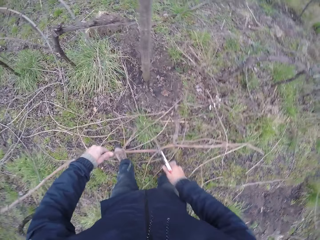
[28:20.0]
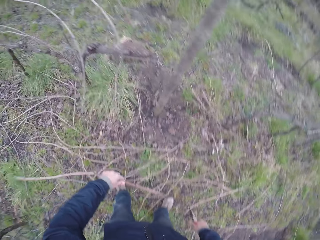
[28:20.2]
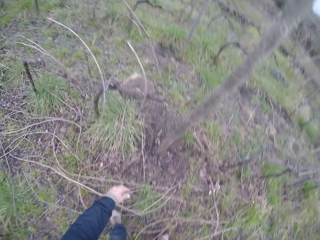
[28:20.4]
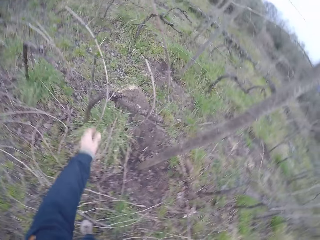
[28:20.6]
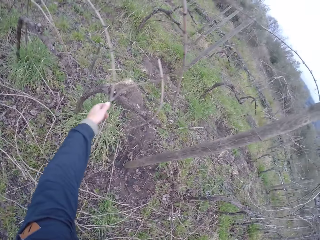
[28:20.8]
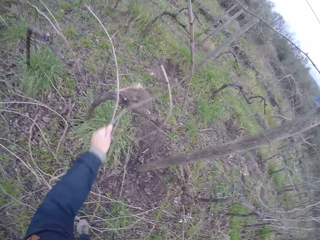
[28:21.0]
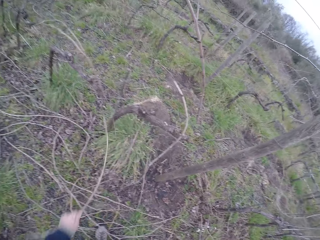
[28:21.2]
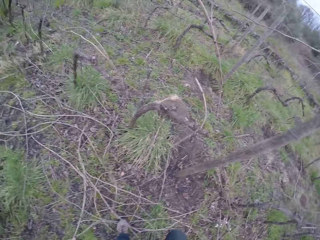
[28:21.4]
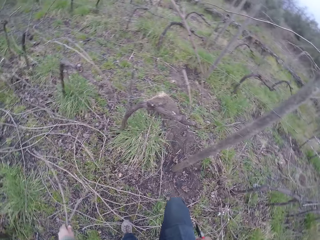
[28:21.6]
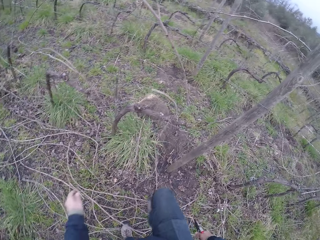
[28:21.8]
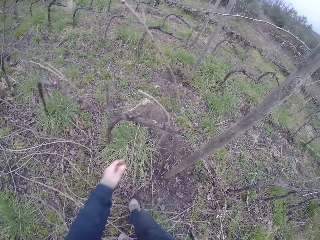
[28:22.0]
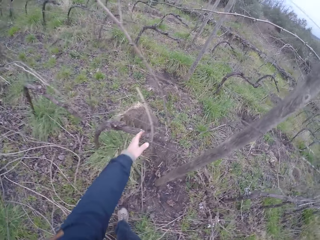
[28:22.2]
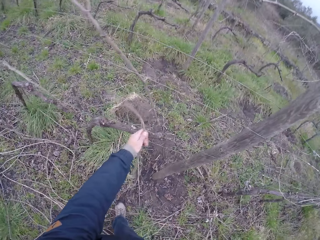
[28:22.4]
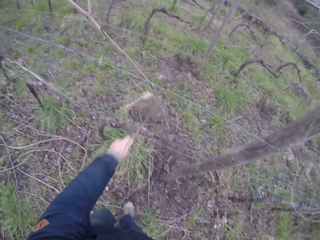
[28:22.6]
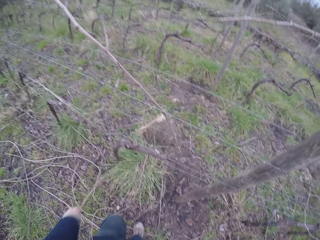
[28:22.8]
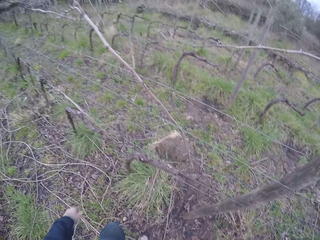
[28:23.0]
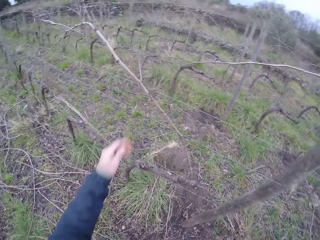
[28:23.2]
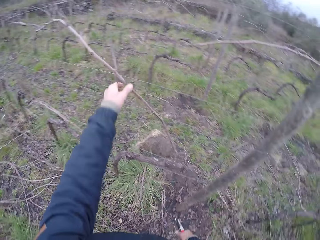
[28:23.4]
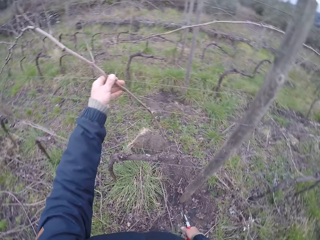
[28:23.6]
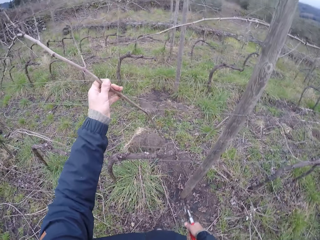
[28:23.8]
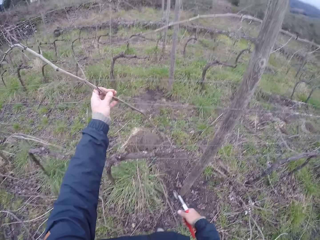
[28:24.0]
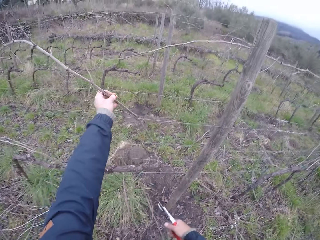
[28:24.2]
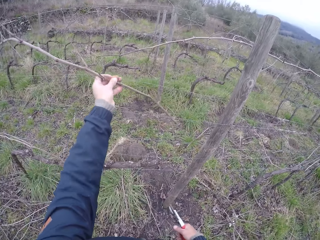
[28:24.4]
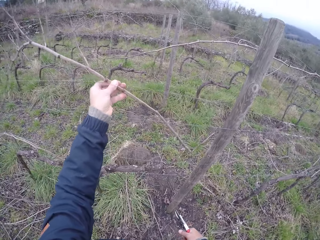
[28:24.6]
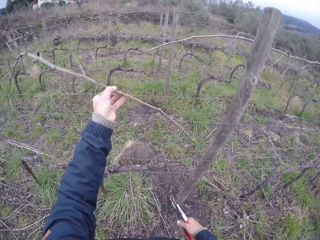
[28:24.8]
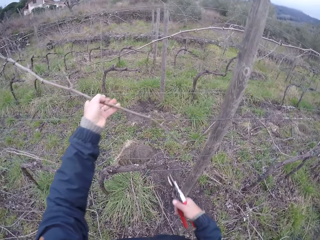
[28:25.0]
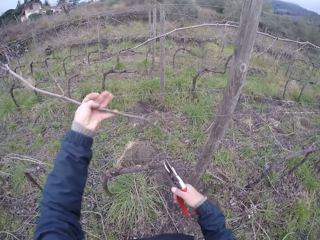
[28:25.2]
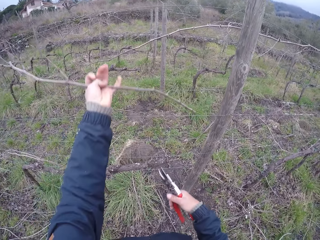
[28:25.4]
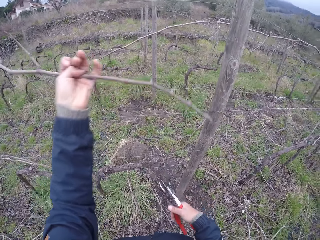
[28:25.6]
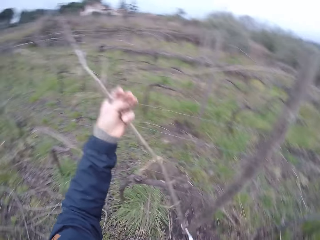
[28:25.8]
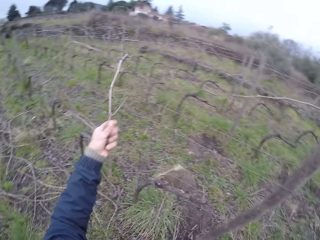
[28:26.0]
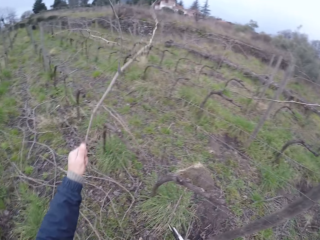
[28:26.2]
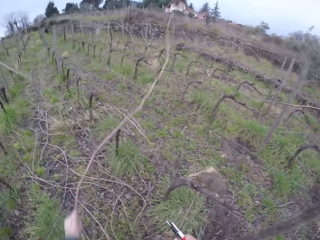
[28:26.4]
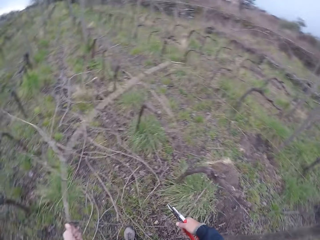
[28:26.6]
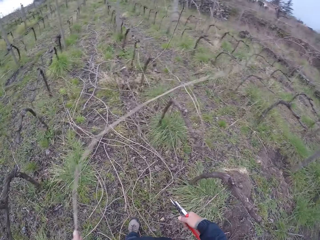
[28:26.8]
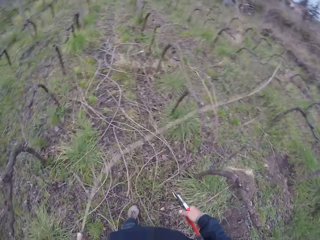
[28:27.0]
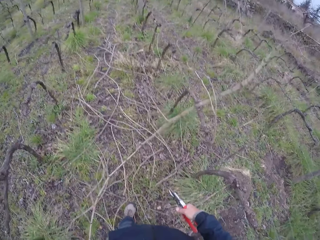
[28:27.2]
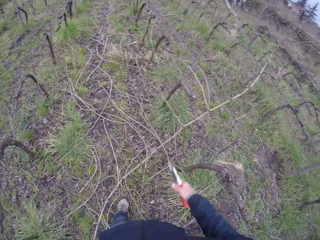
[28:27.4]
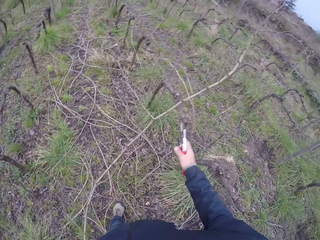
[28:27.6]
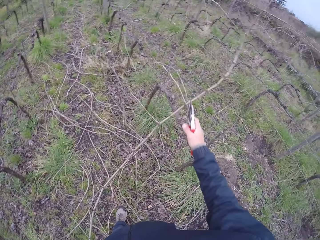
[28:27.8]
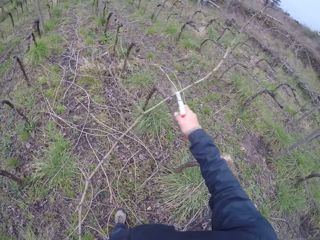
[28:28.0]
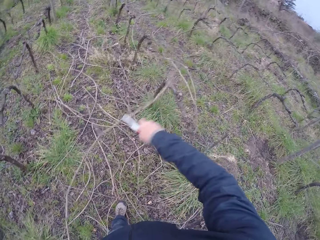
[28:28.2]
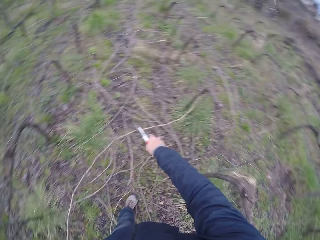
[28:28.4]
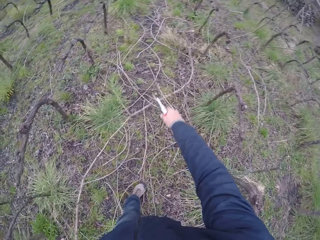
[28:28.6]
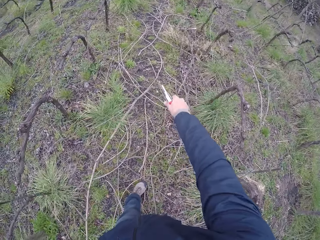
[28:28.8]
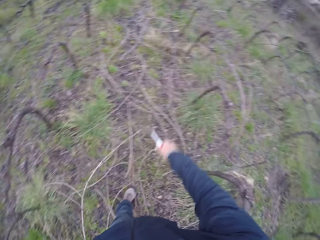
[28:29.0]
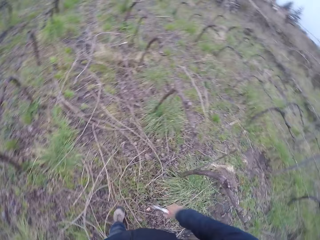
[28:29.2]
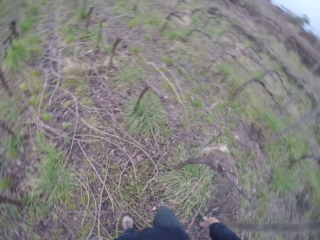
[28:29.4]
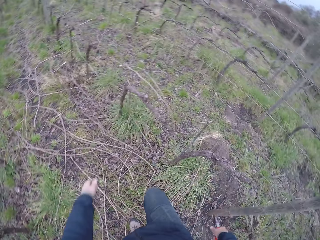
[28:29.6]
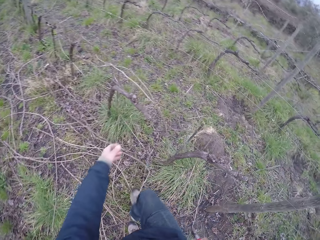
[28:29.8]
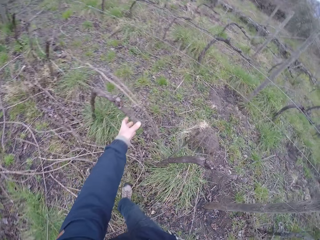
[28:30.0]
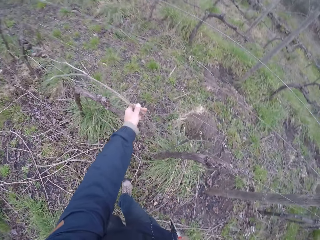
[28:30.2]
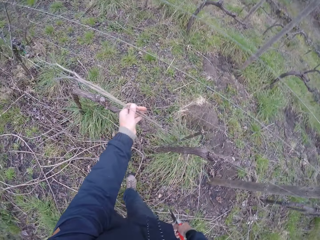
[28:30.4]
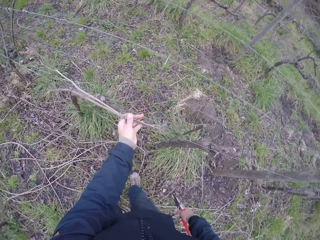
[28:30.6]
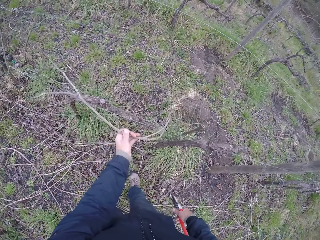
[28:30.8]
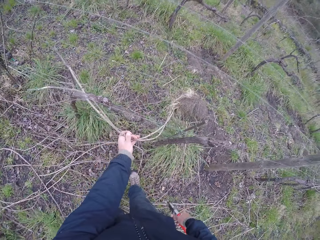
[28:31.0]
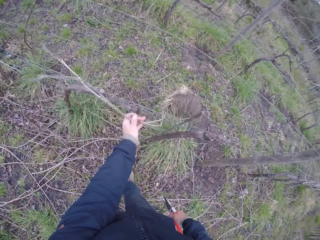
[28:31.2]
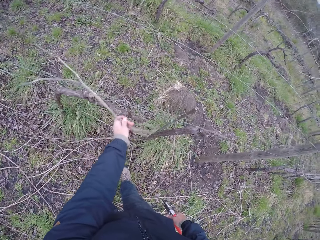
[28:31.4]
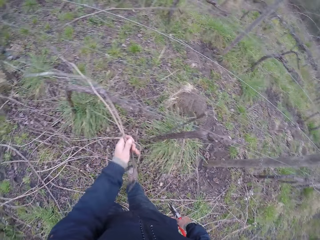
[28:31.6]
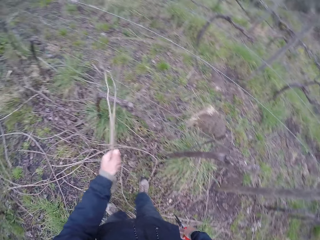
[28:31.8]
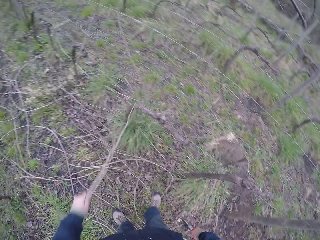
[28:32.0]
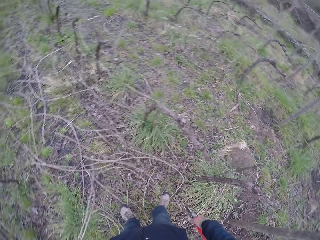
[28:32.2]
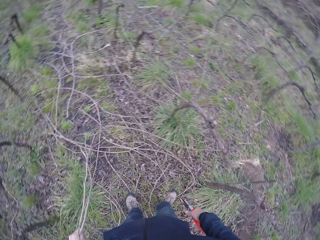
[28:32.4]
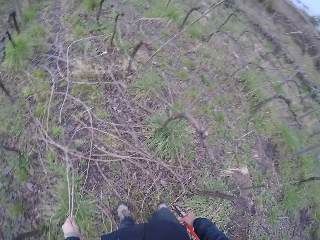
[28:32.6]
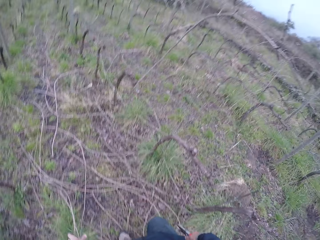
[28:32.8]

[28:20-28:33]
The camera wearer pulls a tree branch with her left hand. She picks branches and puts down the branches. She pulls a tree branch with her left hand. She picks the branches and puts down the branches. She pulls a tree branch with her left hand. She picks the branches. She cuts the tree branch with the pair of secateurs in her right hand. She walks. She pulls a tree branch with her left hand. She picks the branches.

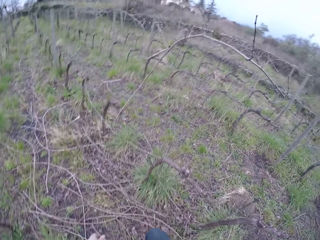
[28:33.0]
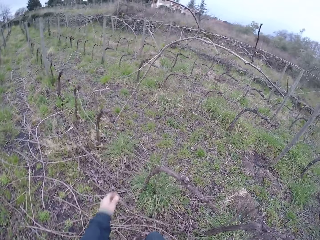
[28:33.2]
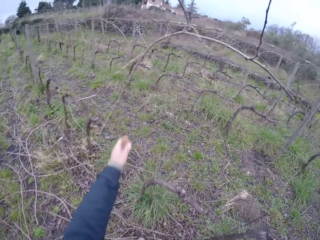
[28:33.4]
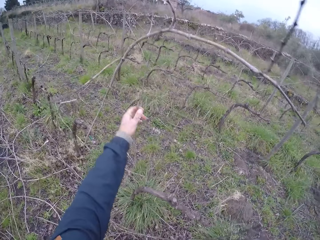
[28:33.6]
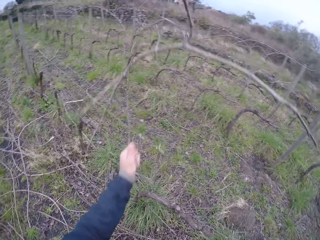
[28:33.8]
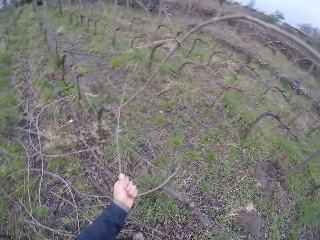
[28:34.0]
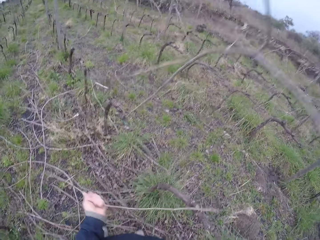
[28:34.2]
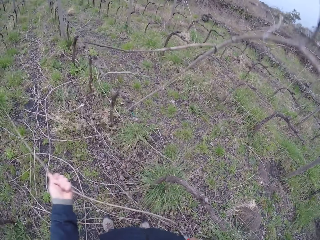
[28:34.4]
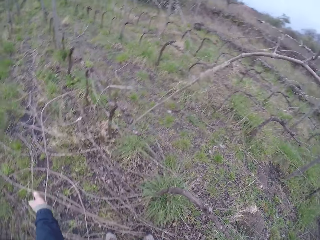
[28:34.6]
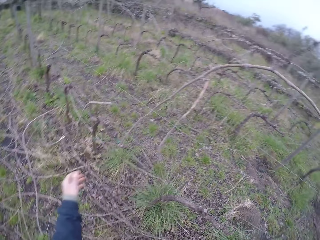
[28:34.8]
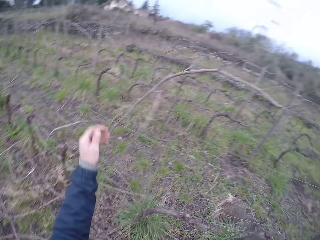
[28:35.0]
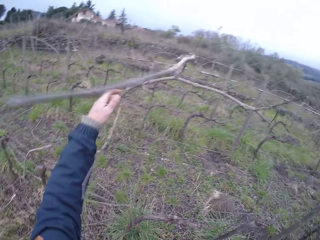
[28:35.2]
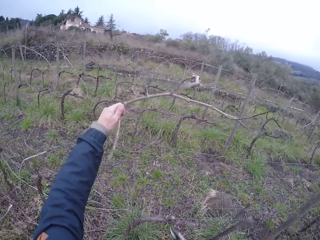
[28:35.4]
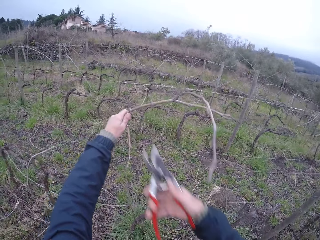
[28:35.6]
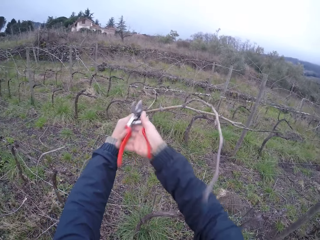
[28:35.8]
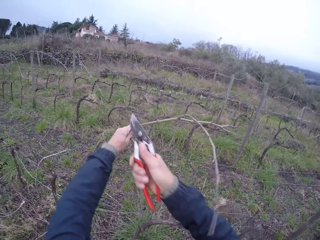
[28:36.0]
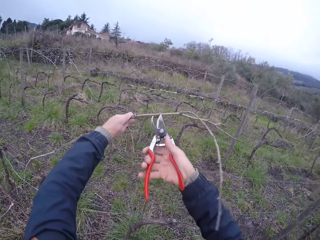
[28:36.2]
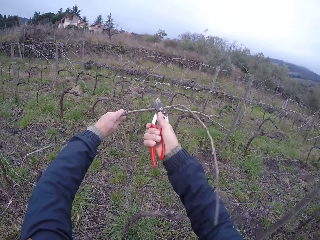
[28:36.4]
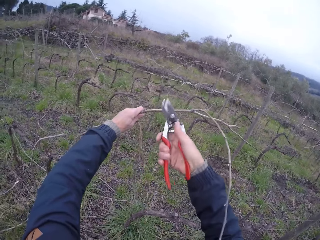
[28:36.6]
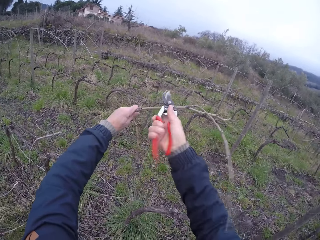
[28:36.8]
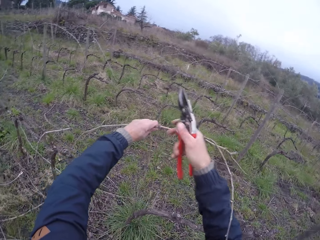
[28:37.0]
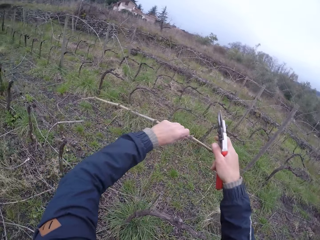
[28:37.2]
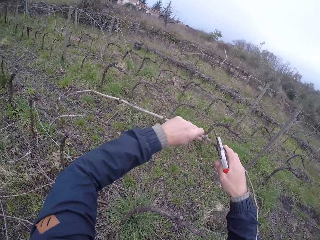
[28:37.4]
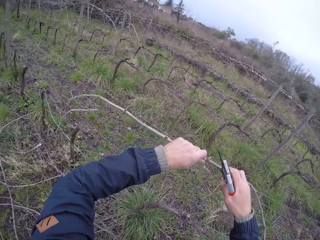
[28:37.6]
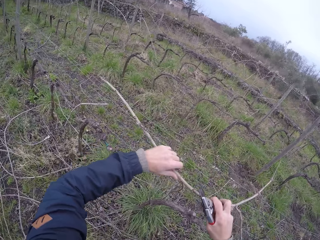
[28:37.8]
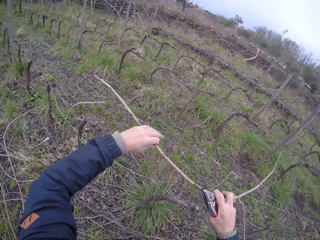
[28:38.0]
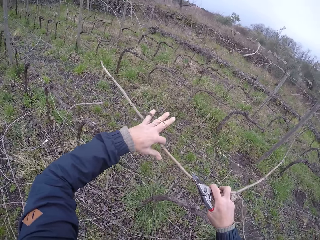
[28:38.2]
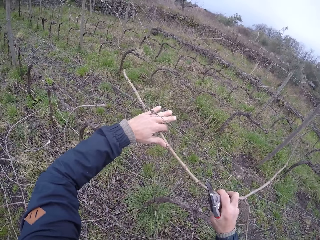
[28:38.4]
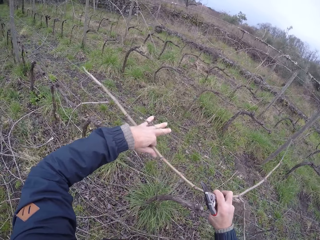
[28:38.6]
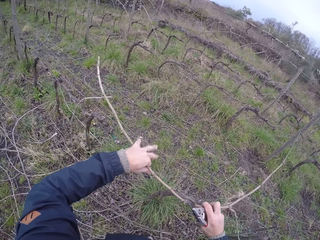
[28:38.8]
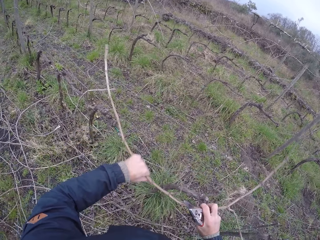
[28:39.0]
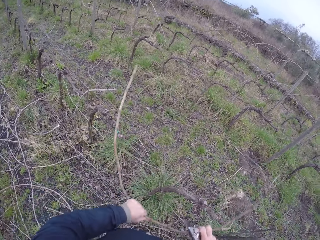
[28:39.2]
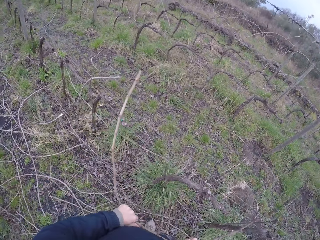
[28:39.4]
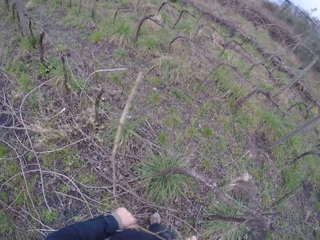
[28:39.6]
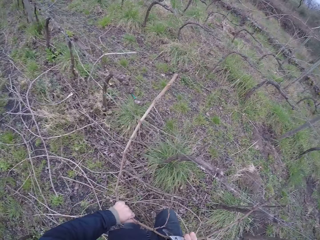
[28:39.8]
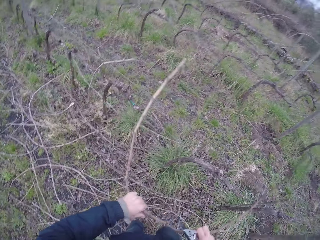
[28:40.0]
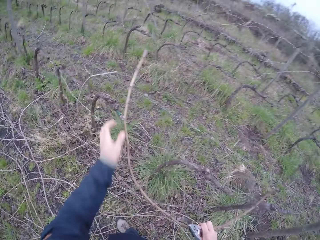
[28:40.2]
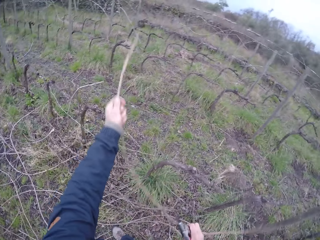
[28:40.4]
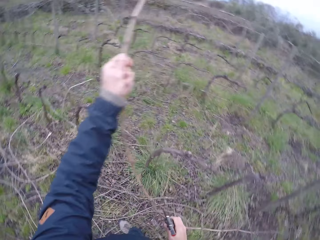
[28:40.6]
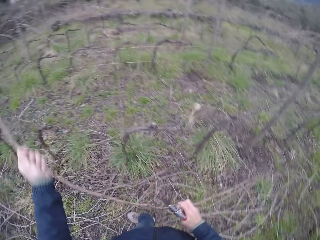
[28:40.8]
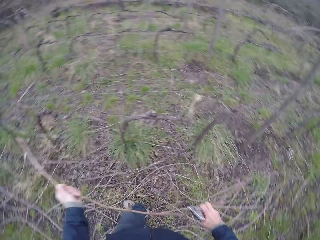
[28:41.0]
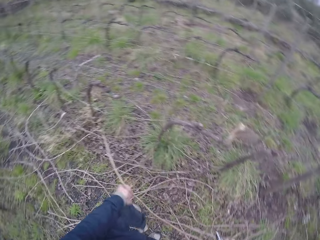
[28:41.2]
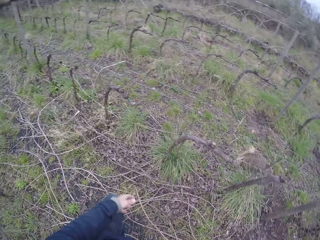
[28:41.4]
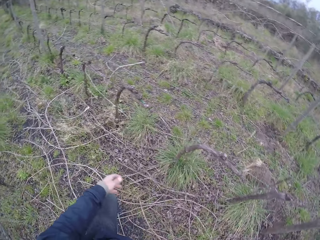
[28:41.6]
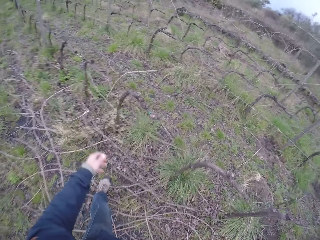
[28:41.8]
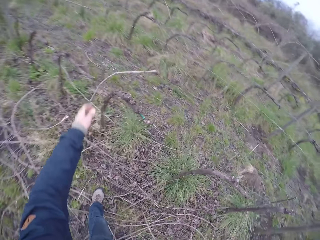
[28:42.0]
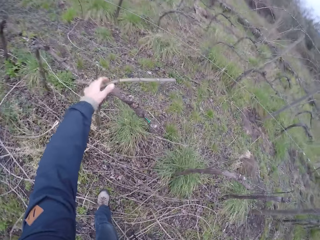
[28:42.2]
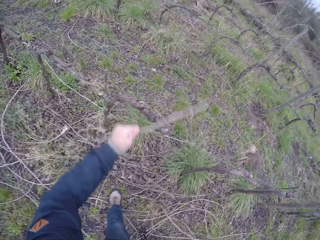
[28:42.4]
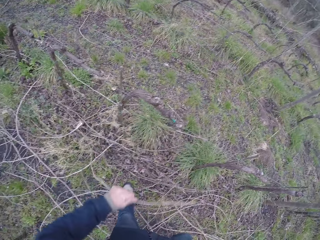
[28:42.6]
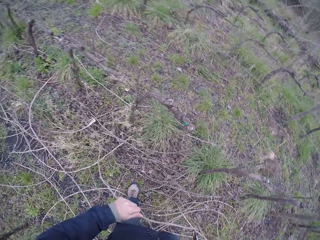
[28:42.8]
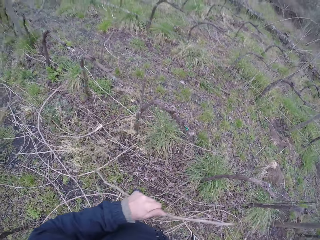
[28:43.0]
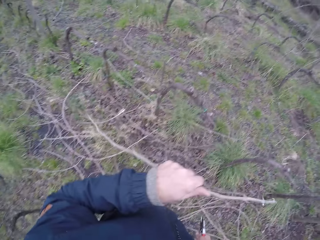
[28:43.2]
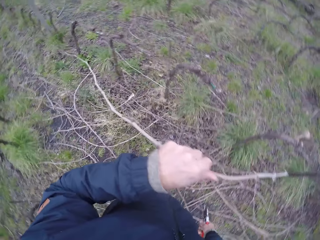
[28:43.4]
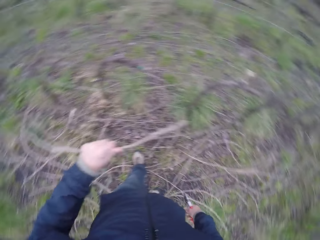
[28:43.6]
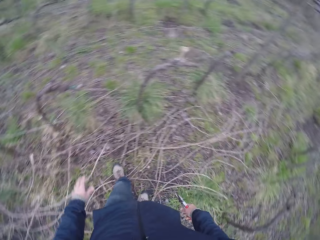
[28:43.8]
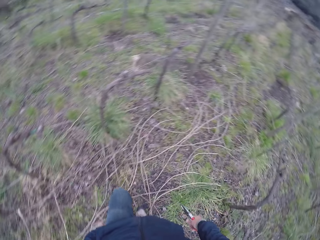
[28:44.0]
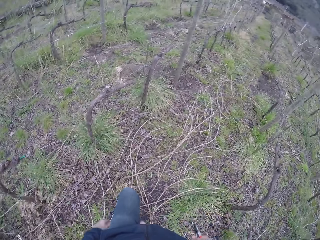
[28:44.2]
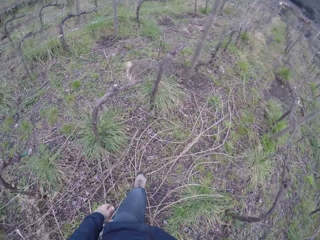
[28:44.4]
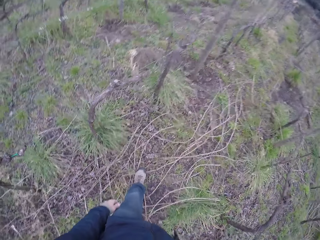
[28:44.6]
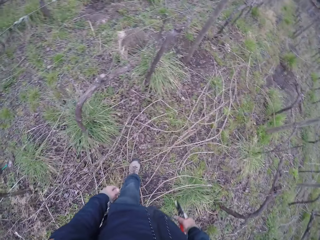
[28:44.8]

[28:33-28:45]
The camera wearer pulls a tree branch with her left hand. She picks branches and puts down the branches. She pulls a tree branch with her left hand. She picks the branches. She cuts the tree branch with the pair of secateurs in her right hand. She pulls a tree branch with her left hand. She puts down the branches.
